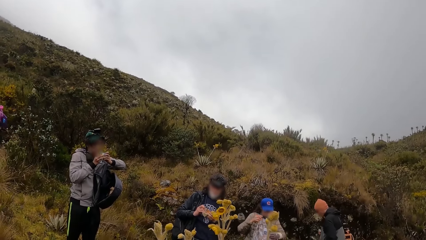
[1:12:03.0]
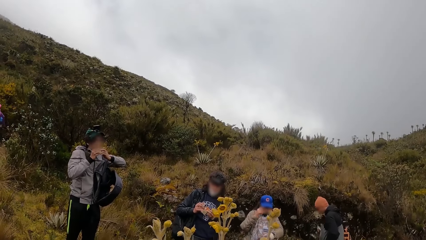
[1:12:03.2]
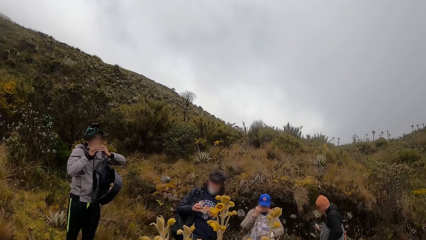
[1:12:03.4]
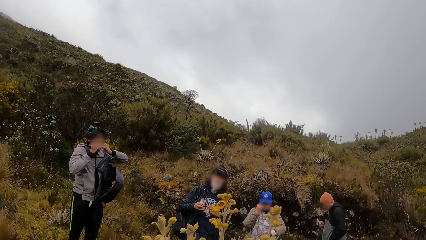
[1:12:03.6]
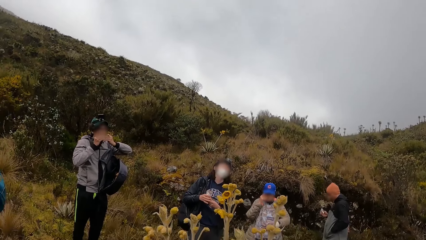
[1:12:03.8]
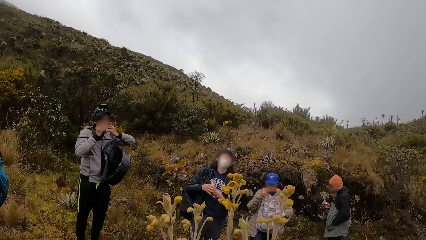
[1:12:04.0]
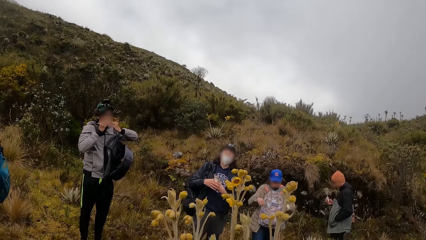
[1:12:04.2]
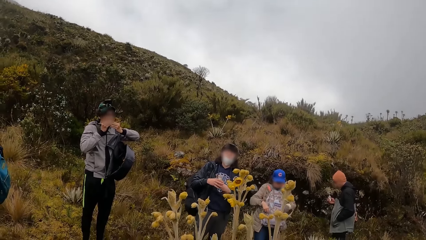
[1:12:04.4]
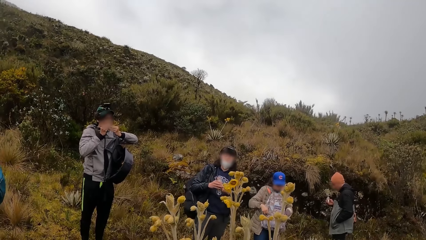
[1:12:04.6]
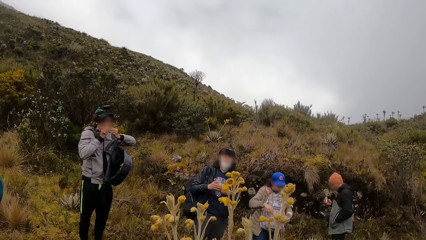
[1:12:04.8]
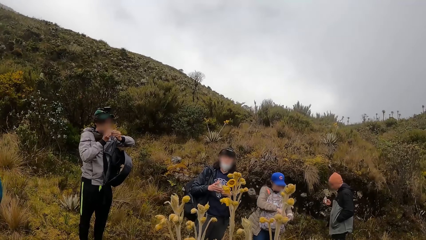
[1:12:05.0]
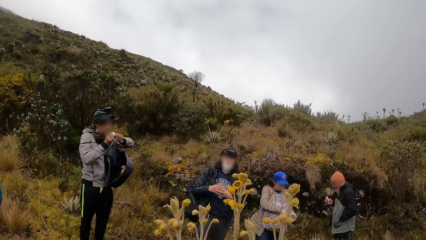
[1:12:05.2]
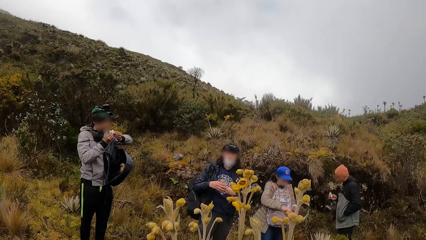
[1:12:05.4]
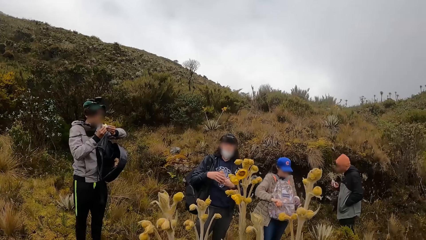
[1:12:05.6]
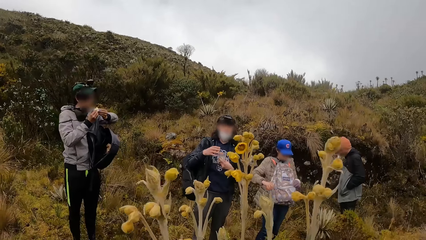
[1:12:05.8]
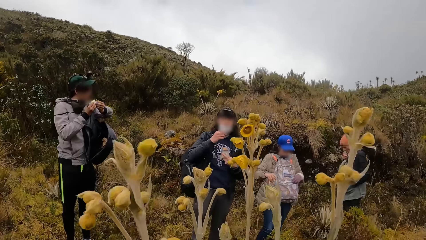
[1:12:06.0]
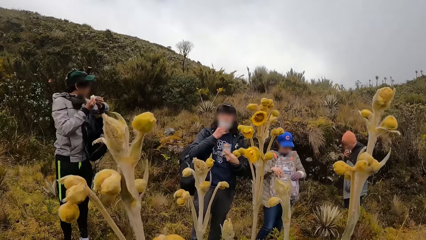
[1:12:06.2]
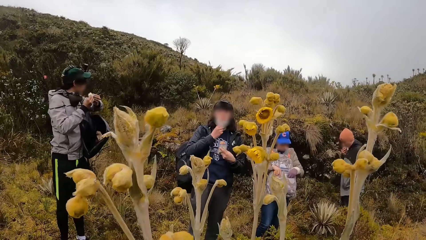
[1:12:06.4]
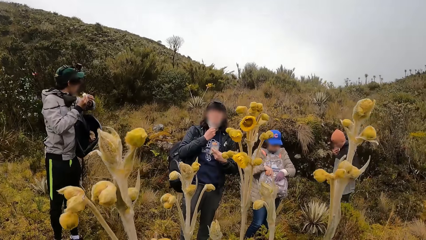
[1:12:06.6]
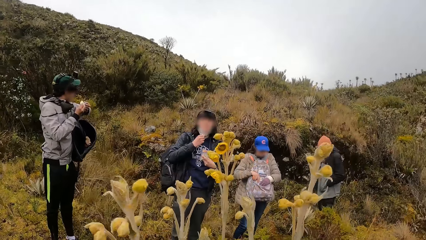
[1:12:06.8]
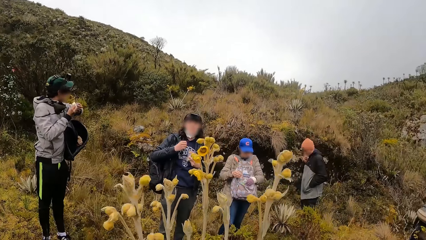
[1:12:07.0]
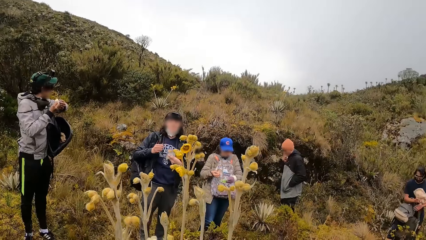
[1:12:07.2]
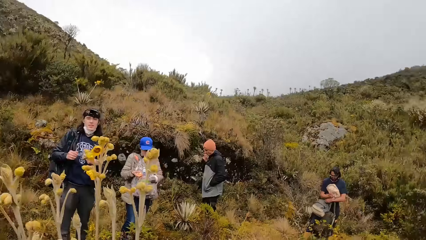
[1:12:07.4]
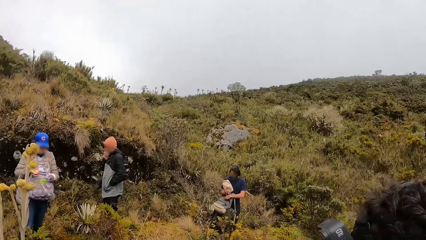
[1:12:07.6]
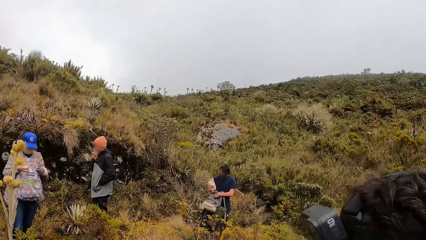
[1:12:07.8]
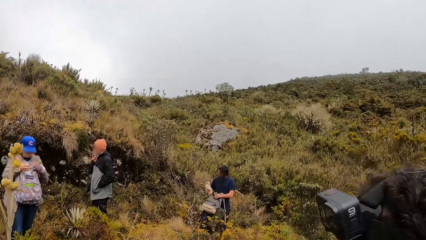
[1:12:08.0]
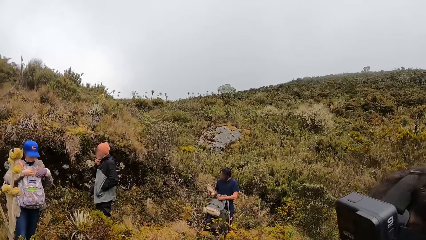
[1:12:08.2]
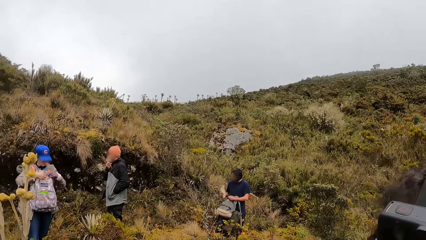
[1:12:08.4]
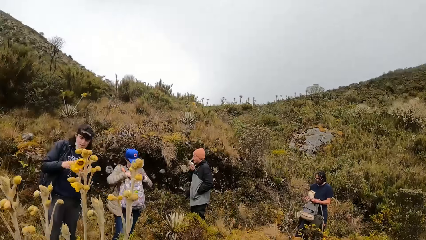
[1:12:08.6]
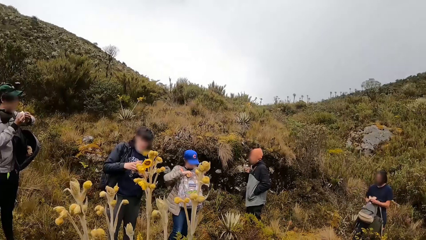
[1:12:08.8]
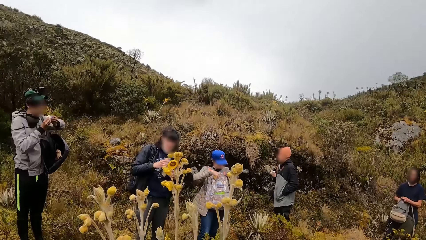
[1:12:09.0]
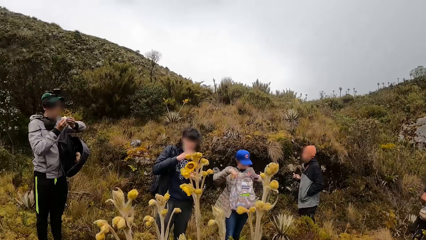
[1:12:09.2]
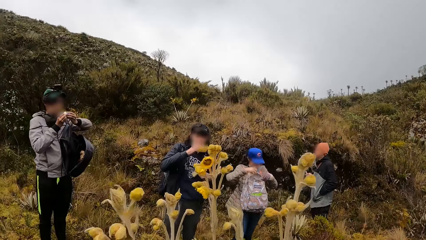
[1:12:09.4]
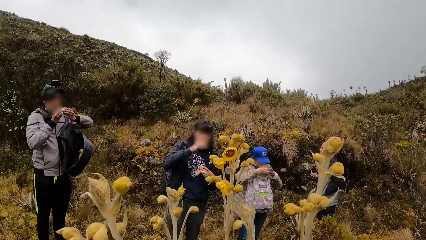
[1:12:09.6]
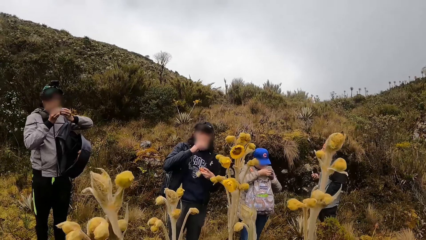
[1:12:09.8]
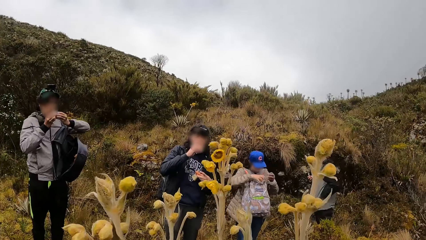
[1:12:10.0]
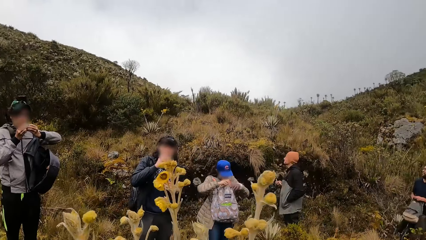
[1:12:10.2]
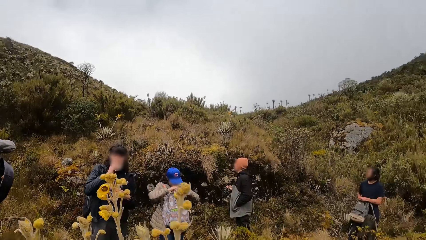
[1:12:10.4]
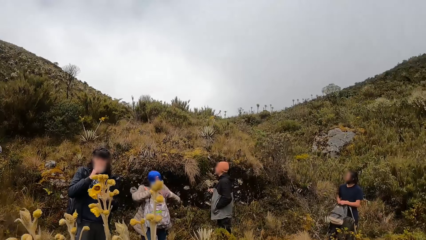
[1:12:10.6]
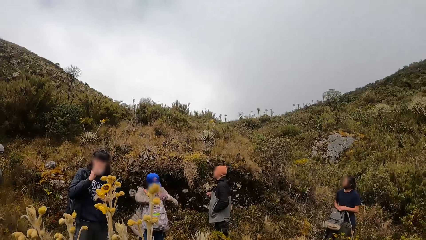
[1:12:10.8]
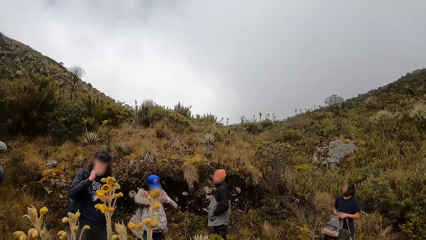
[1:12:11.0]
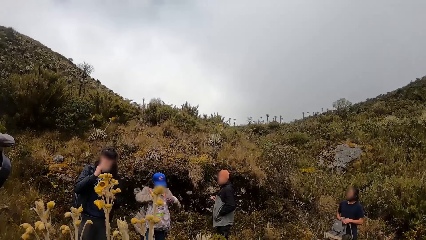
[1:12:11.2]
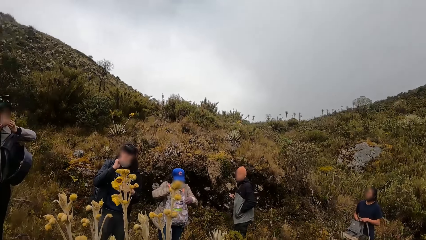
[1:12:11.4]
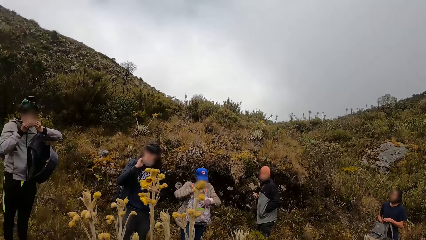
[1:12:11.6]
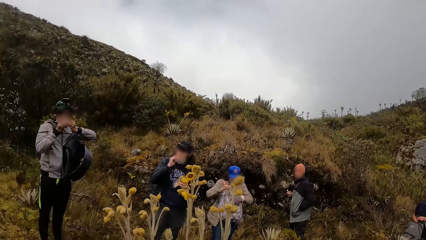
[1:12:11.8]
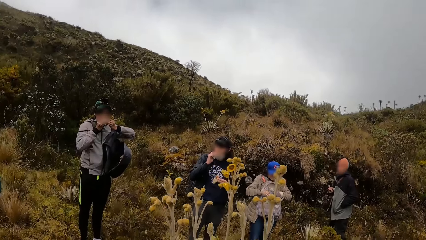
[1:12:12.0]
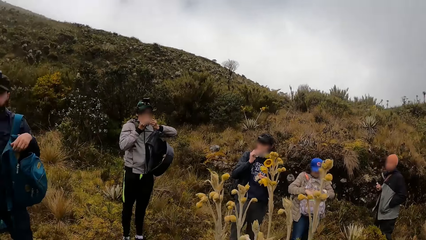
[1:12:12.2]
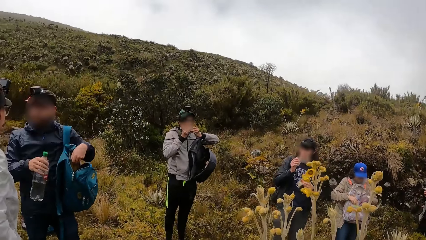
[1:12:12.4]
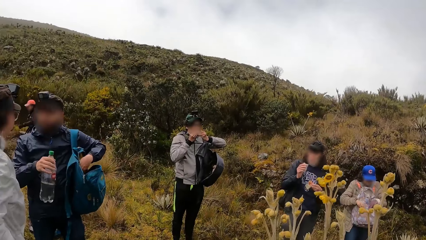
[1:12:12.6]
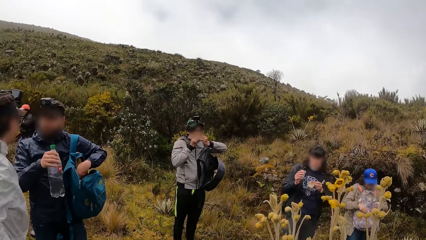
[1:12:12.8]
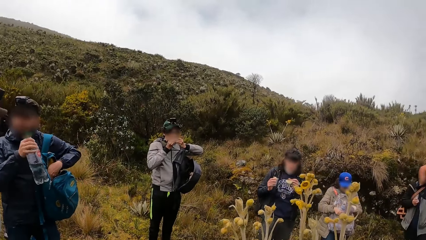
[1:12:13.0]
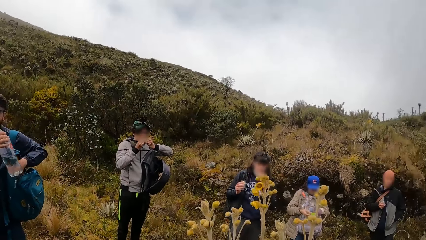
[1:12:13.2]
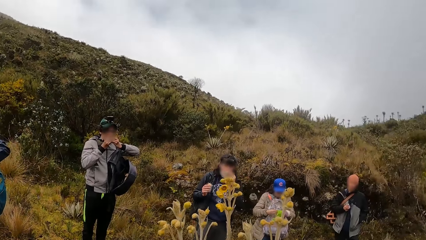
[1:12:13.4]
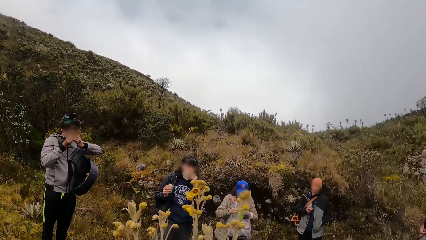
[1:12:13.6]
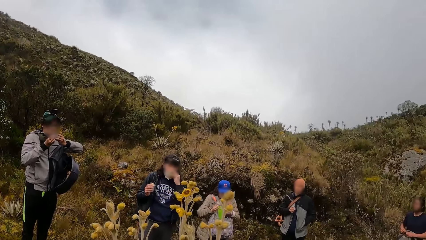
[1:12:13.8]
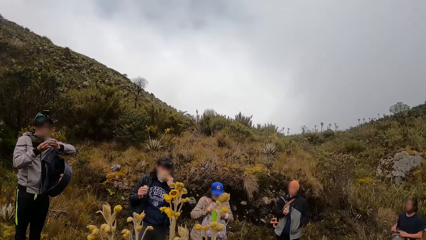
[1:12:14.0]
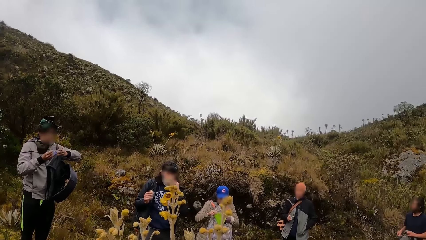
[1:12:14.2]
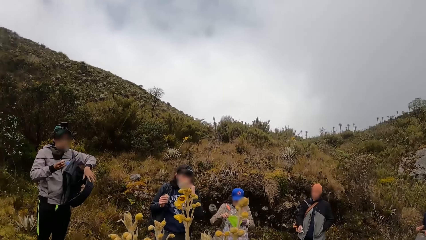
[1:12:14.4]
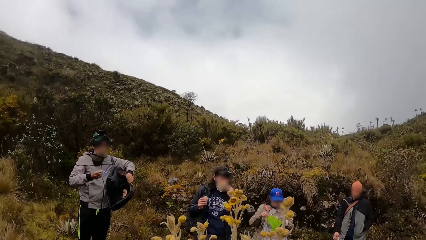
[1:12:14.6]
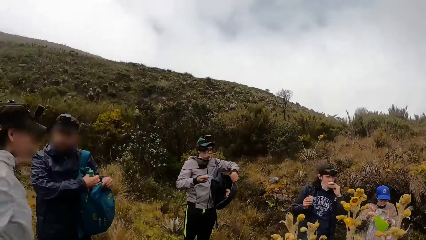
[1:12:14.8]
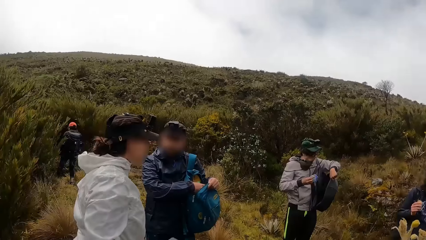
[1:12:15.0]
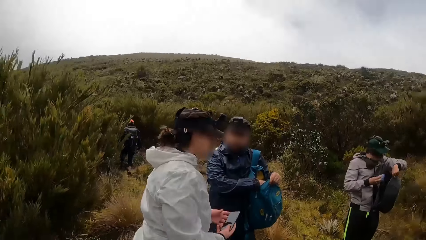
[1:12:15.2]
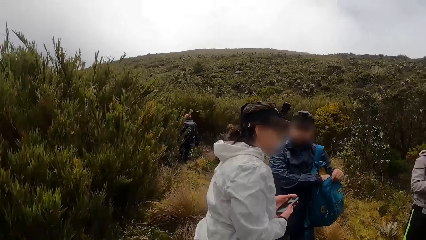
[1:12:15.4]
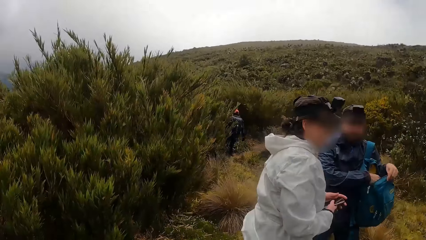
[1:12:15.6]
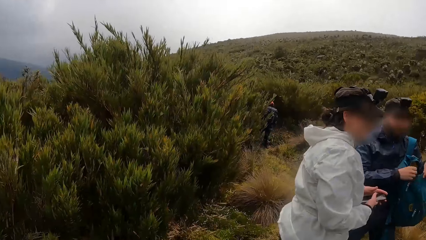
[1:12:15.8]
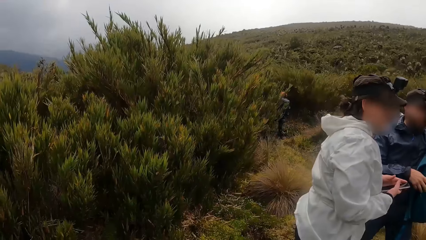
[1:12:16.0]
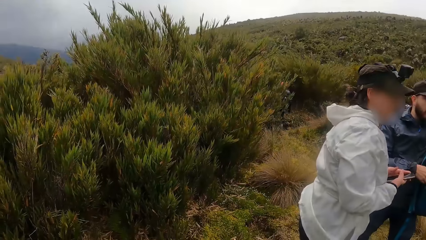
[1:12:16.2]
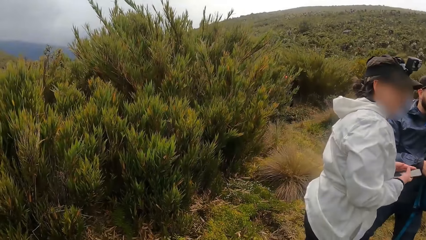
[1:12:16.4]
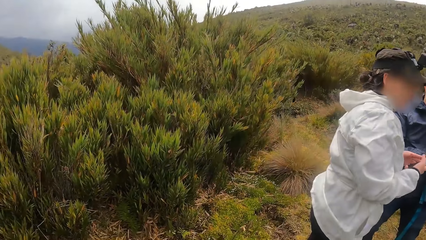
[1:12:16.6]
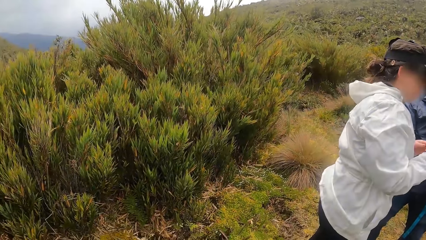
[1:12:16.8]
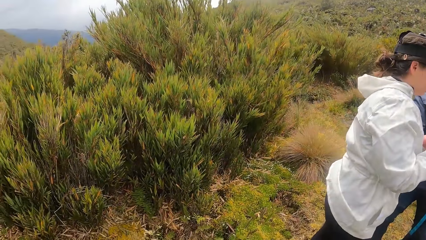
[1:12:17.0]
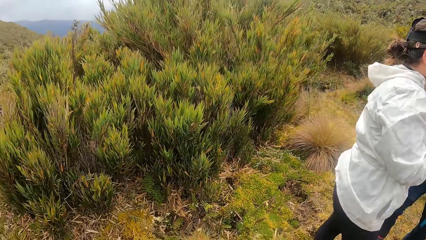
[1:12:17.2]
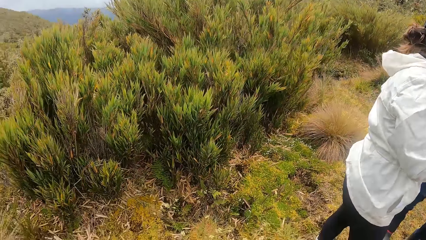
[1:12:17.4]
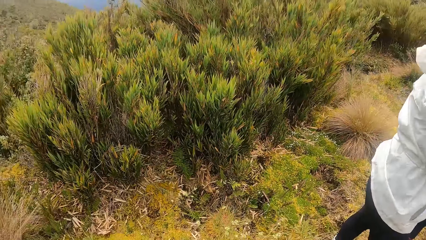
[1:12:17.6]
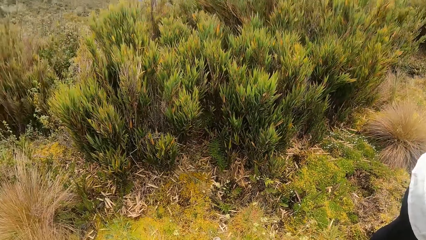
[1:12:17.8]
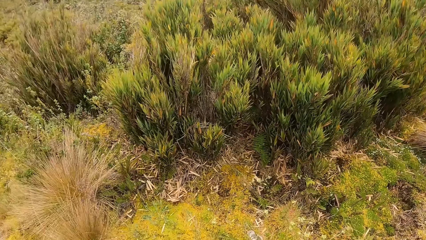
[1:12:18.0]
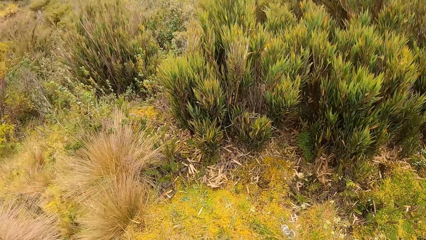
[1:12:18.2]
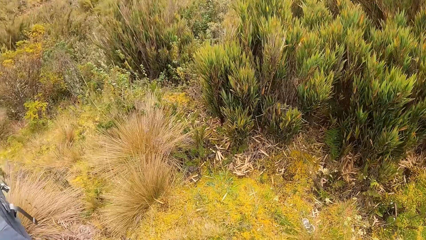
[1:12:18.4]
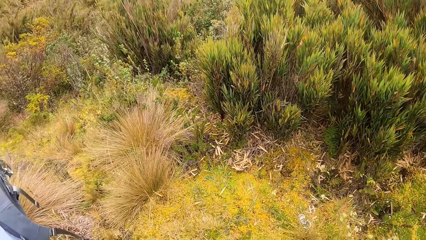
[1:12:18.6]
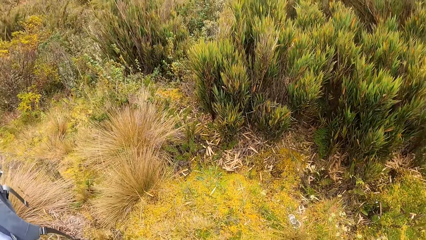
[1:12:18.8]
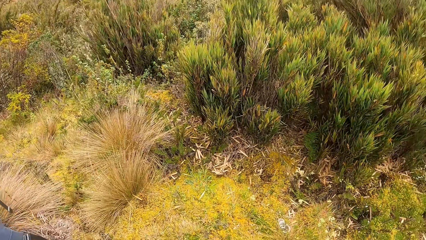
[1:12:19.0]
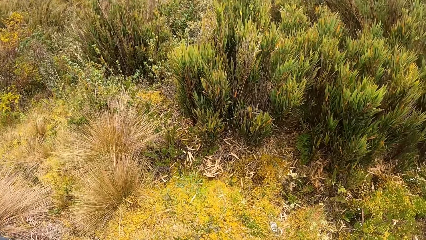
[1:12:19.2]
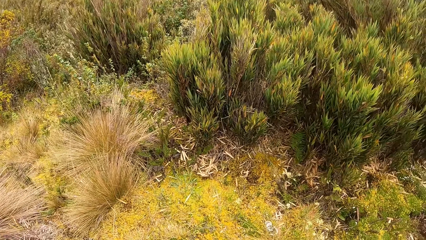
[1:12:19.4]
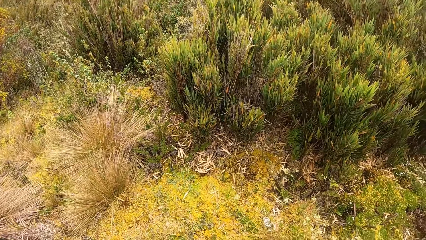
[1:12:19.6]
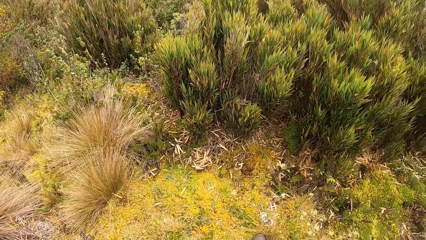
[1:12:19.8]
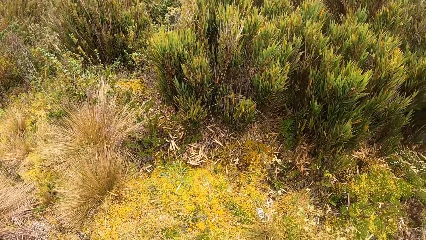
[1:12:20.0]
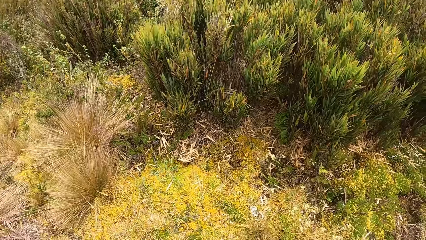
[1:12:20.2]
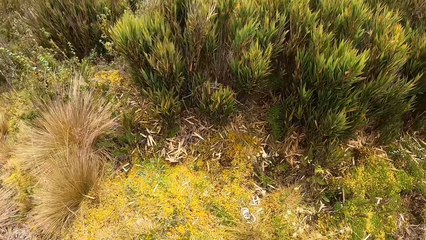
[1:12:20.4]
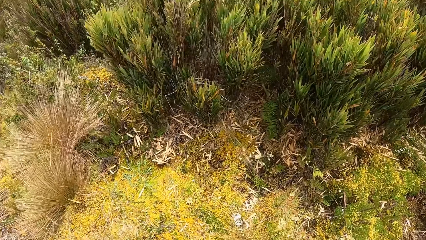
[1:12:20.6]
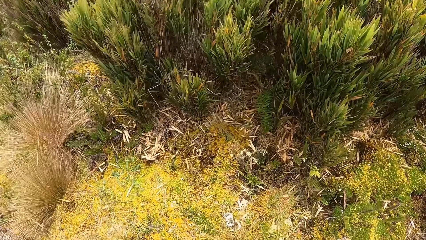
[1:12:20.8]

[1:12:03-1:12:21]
A man eats the bread in both hands. A woman adjusts her glasses with her right hand. The woman unzips the outer pocket of her backpack with her right hand. The camera wearer looks up the hills. Another man eats the bread with his right hand. A third man holds the bread in his left hand and pulls his mask down from his face with his right hand. A fourth man holds a paper bag in his right hand and holds his backpack with his left hand. The woman adjusts a wire with her right hand and her gloved left hand and unzips her backpack with her right hand. The fourth man puts the paper bag in his backpack with his right hand. The camera wearer looks around the forest. The first man eats the bread in both hands. The third man eats the bread in his right hand. The fourth man holds his backpack with both hands. The woman puts the wire in her backpack with her right hand. The fourth man zips his backpack with his left hand. The camera wearer looks at a fifth man. A sixth man puts his left hand inside his backpack and puts the bottle of water in his backpack with his right hand. The third man eats the bread in his left hand. The camera wearer looks at the team. The fourth man zips his backpack with his right hand. The first man adjusts his backpack with his left hand. The camera wearer looks around. A lady holds a phone. The camera wearer looks around.
